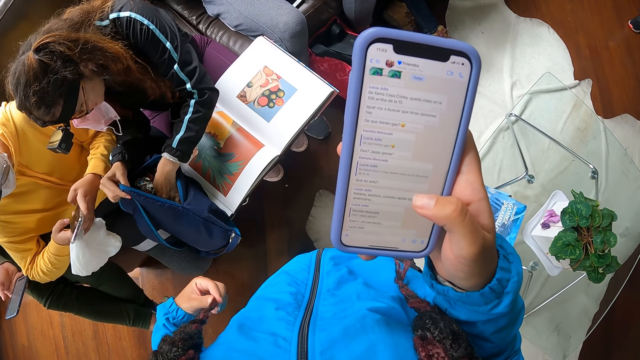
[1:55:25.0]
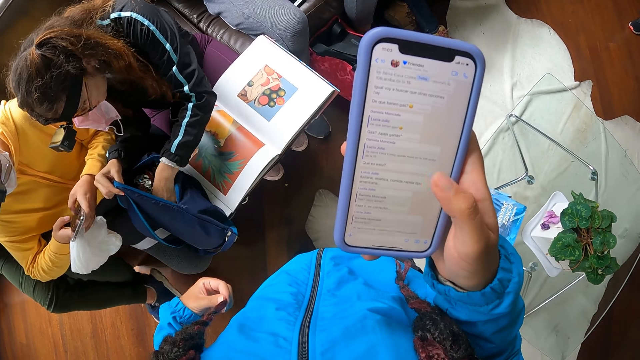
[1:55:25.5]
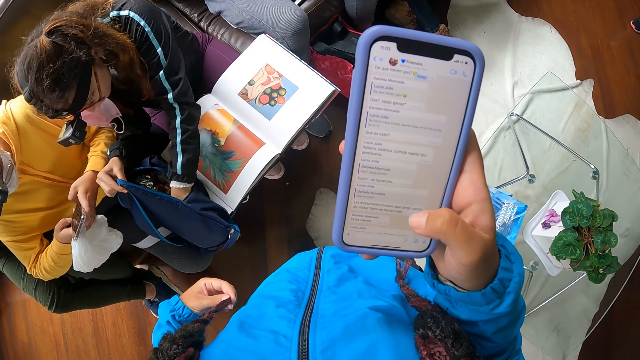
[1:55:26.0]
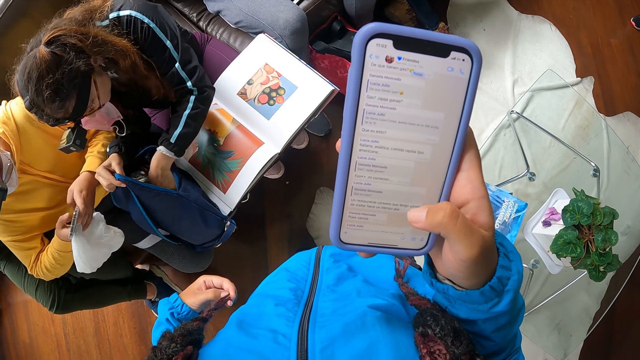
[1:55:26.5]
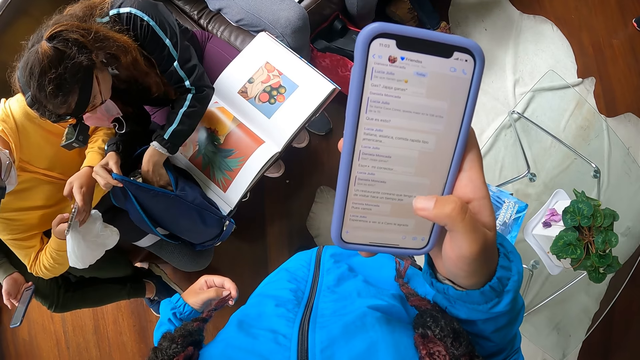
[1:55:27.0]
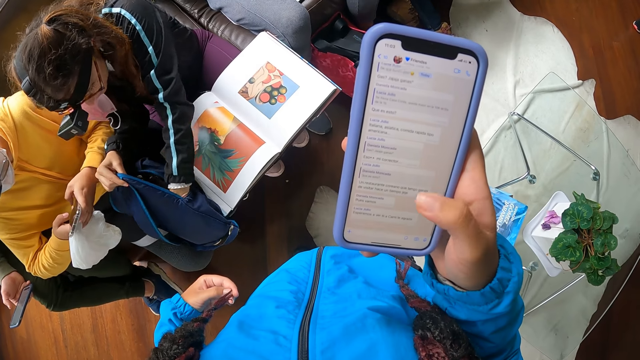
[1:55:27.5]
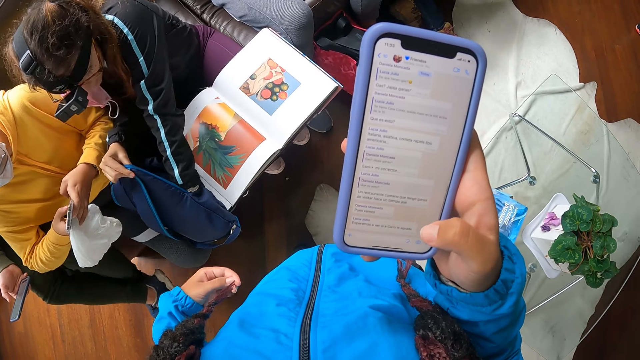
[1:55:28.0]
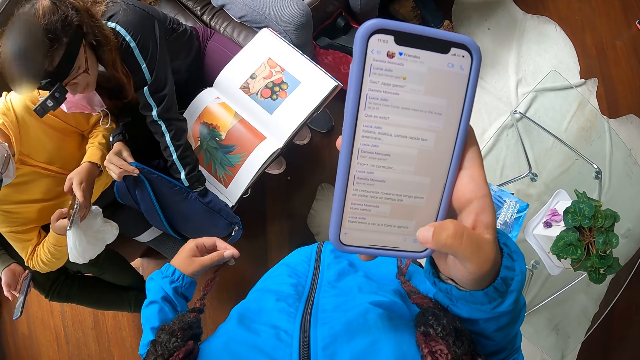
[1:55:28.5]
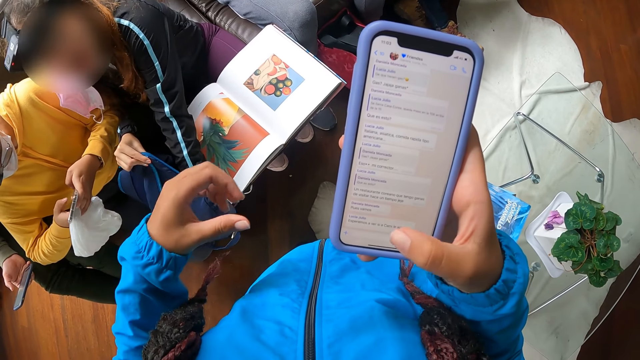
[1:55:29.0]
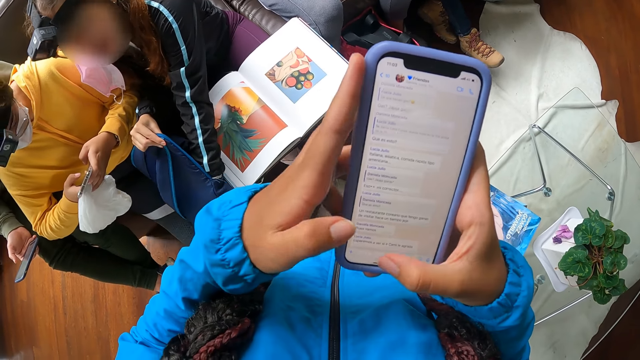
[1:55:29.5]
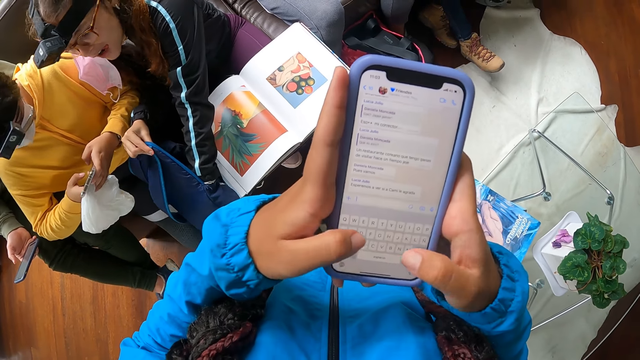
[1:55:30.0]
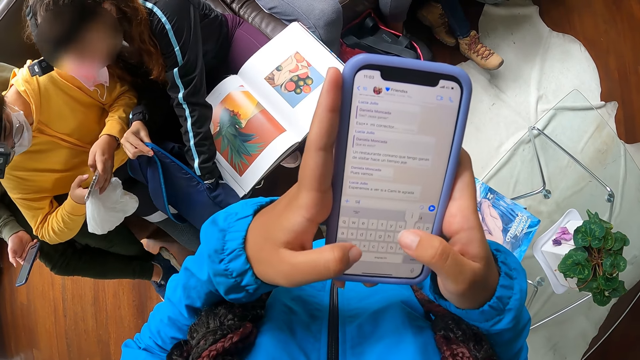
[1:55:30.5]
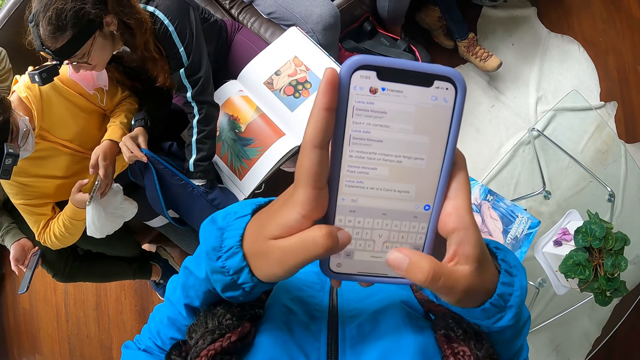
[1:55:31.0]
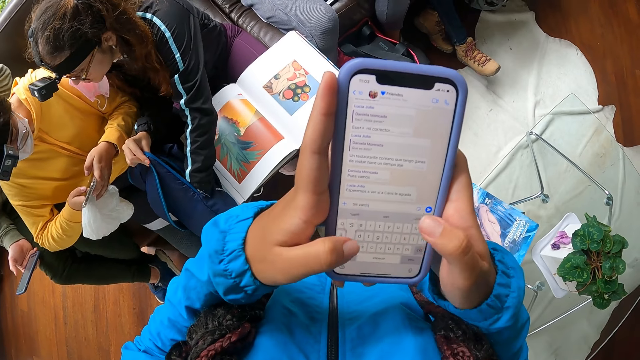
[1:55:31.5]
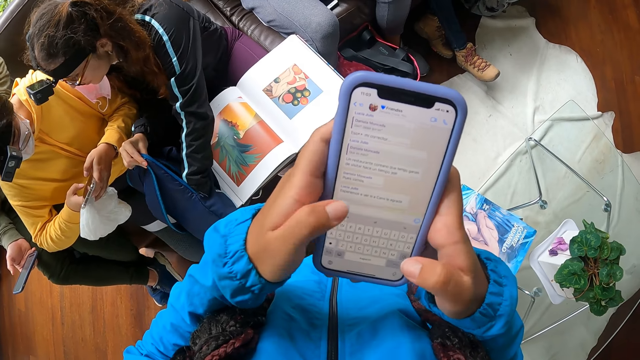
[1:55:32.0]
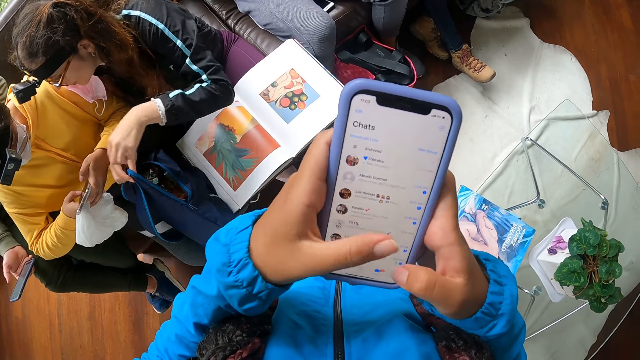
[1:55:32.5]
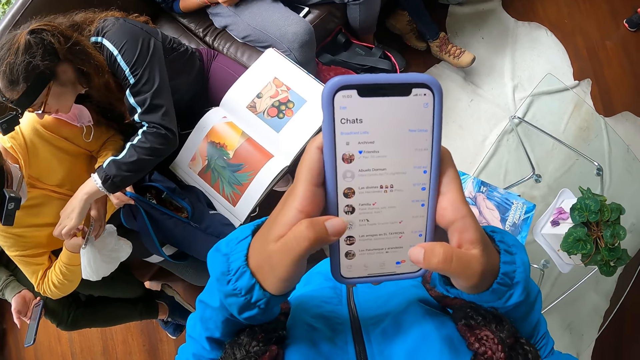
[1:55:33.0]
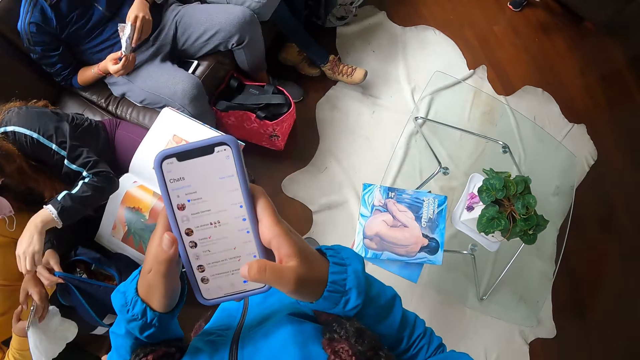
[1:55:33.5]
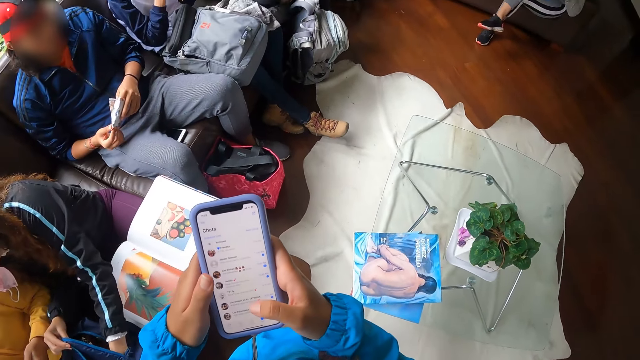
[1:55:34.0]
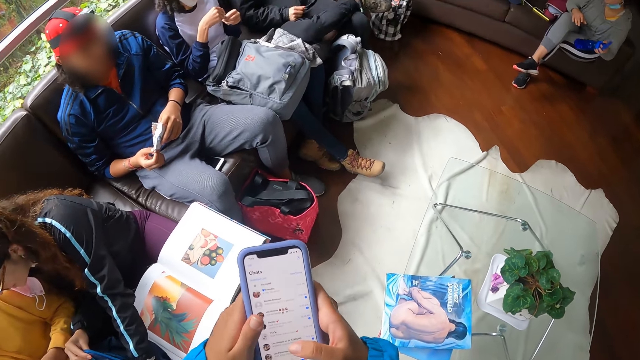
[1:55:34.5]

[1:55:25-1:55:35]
The camera wearer operates the phone with her hands. A woman presses the phone in the hand of another woman with her left hand.

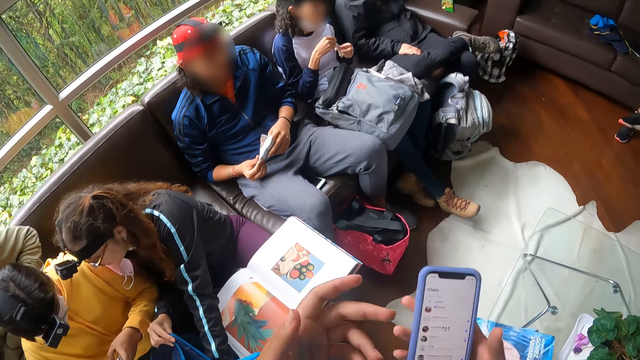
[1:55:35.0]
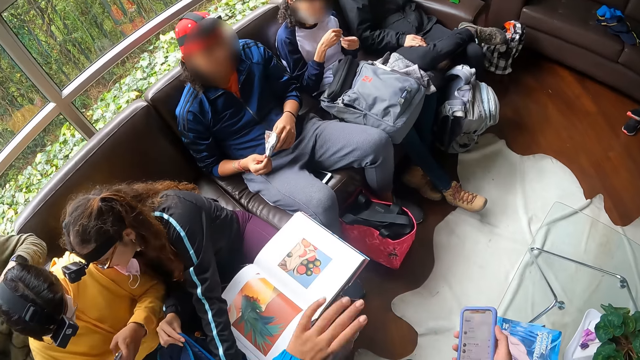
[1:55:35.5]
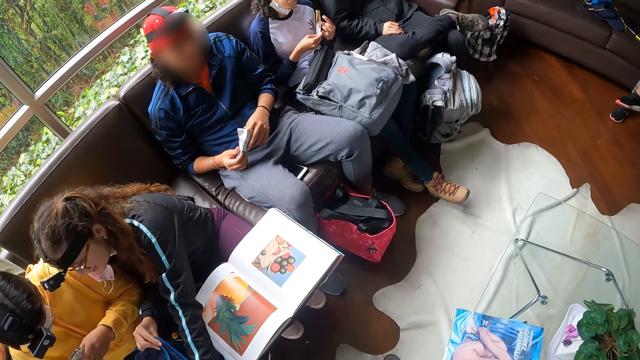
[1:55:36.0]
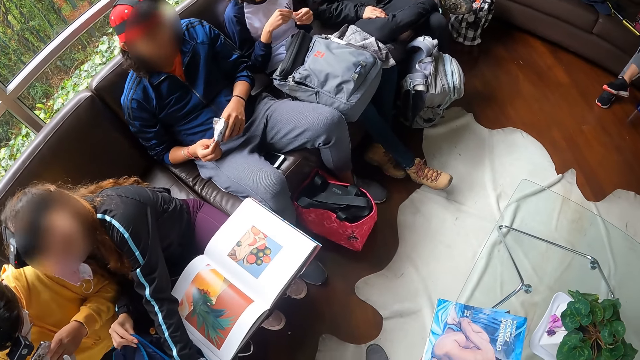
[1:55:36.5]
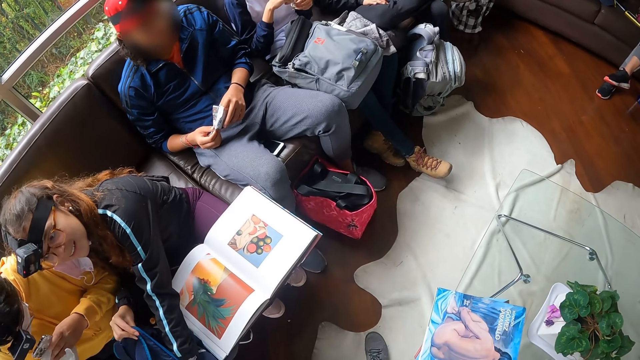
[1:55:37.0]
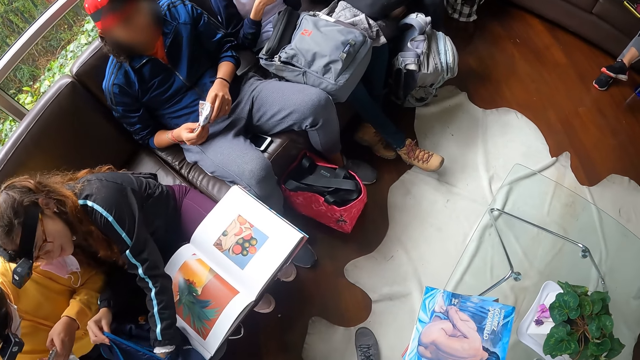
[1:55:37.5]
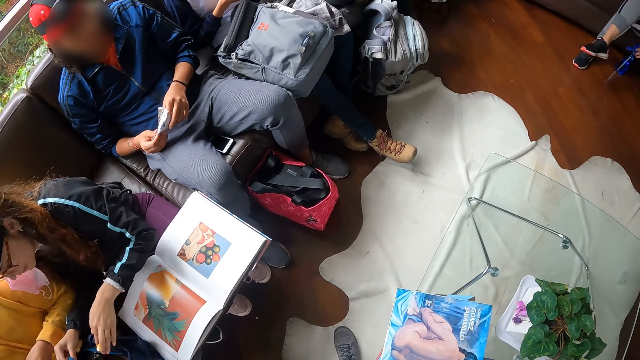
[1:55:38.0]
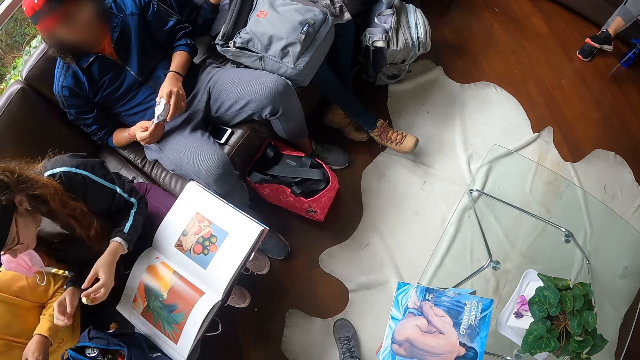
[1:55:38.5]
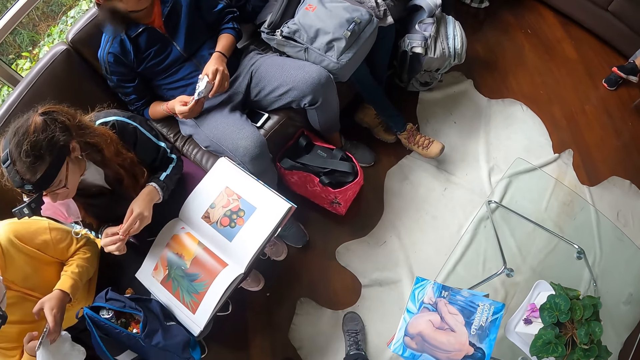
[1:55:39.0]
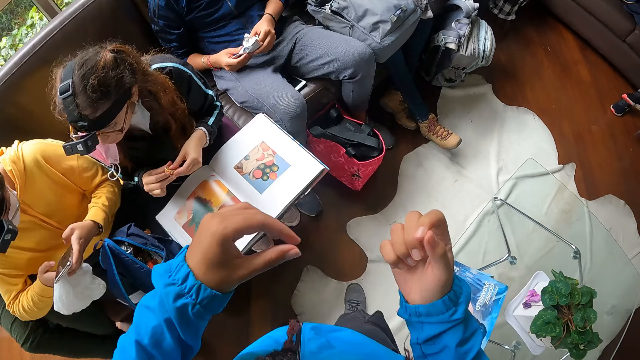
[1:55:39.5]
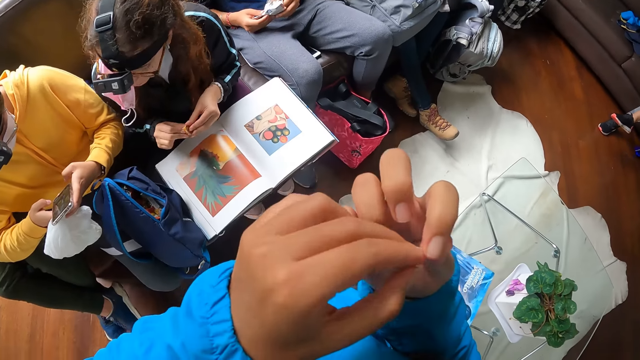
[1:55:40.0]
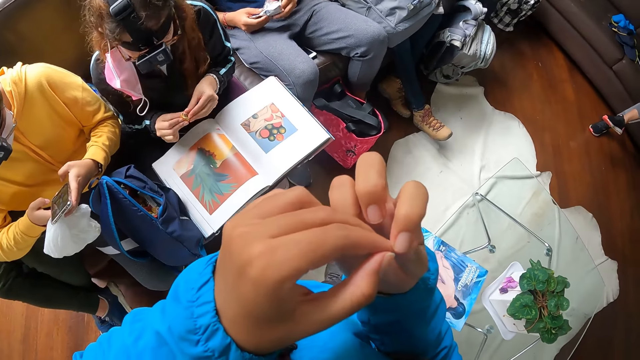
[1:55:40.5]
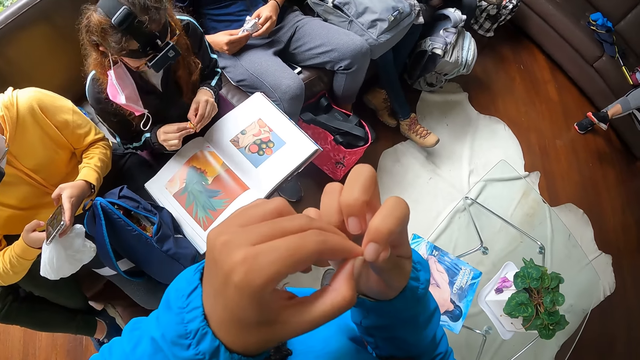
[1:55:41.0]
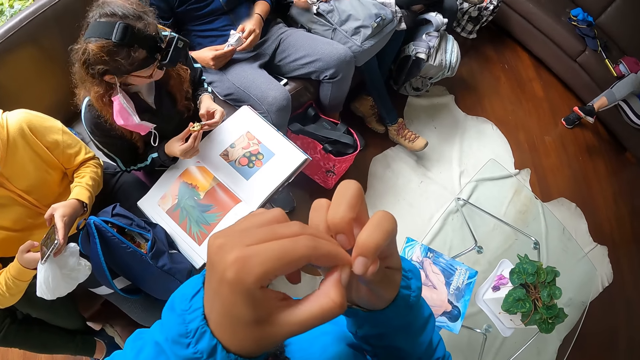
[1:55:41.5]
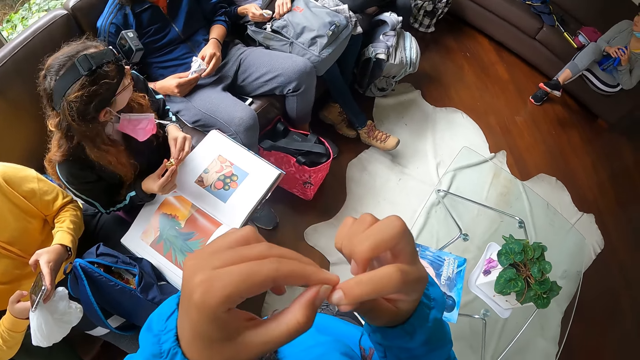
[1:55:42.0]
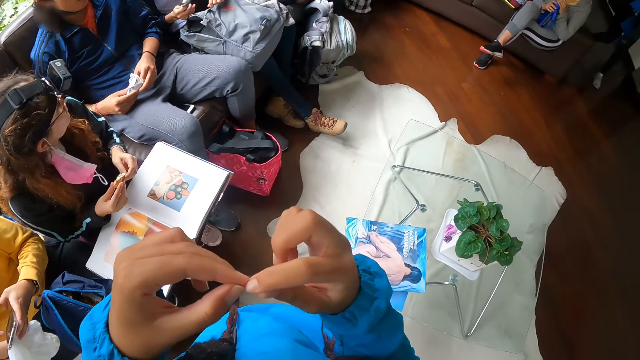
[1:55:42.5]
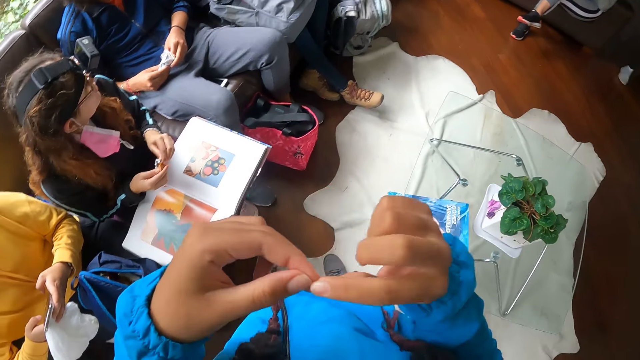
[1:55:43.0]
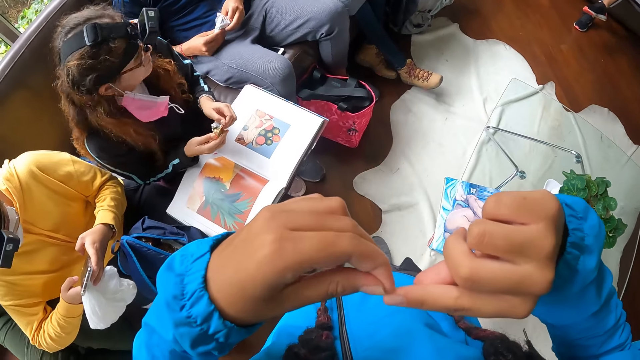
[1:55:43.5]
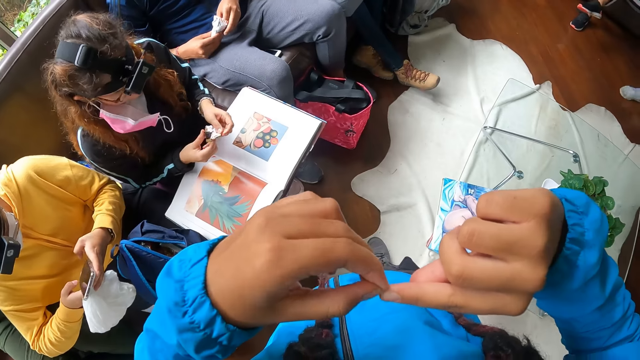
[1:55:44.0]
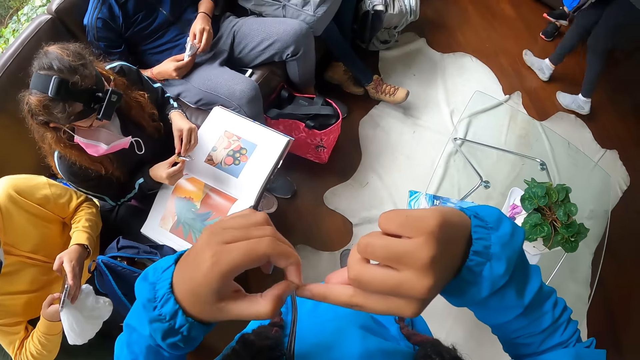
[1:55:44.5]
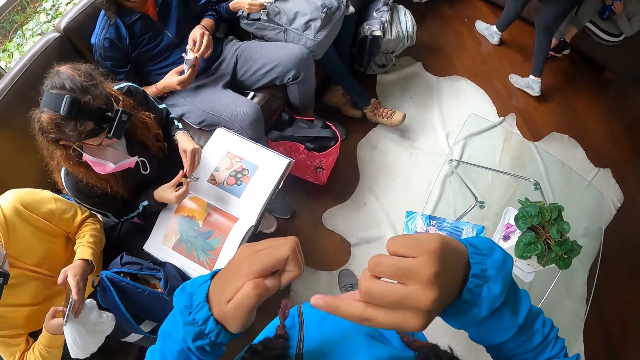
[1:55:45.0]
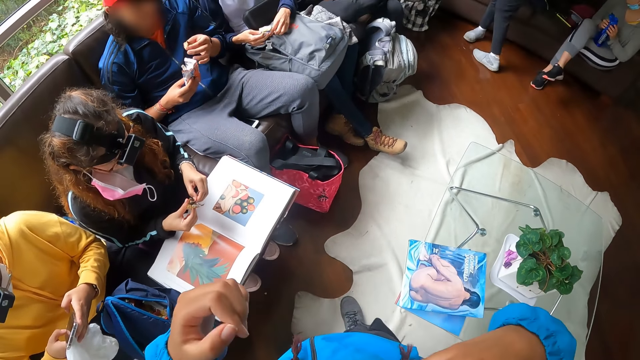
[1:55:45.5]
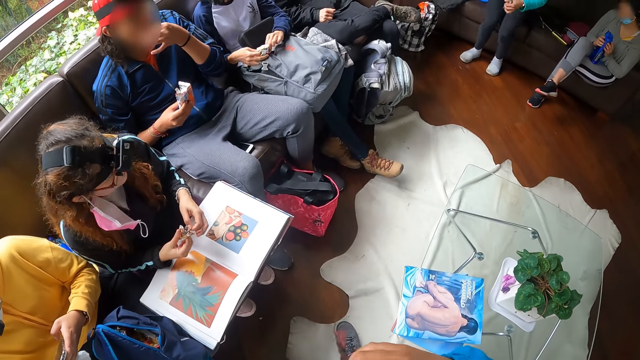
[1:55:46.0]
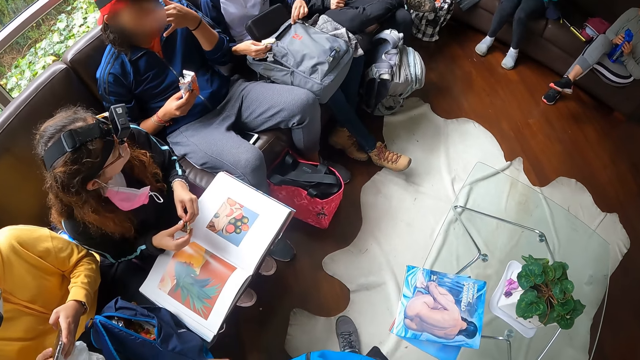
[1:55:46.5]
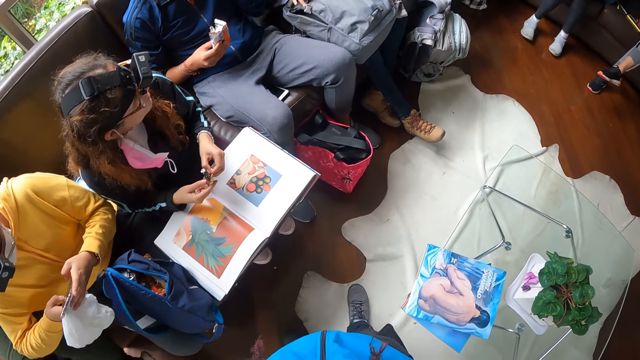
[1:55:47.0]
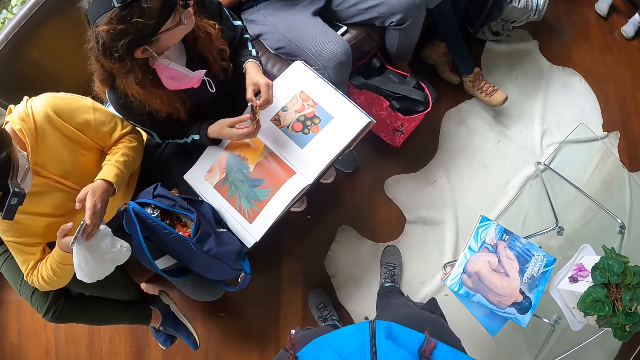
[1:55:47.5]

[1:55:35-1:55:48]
A man squeezes the snack pack in his hands. A woman talks to the camera wearer. The woman picks a chocolate ball from the bag with her left hand. The camera wearer looks around. The woman unwraps the chocolate ball with her hands. The camera wearer removes something from the right hand. The man opens the bag with his left hand. Another man picks a snack from the snack pack with his left hand. The other man eats the snack in his left hand. The first man zips the bag with his left hand. The camera wearer looks around.
